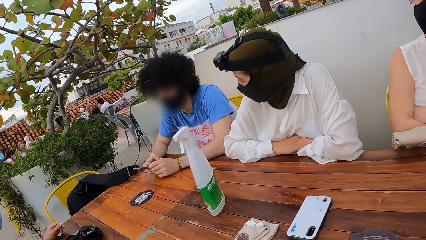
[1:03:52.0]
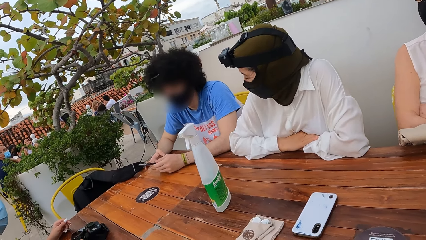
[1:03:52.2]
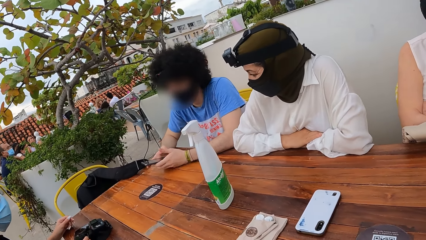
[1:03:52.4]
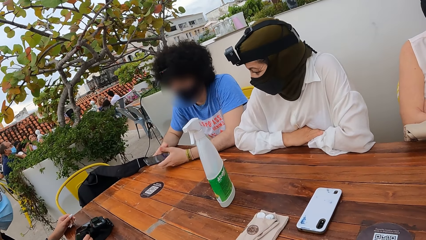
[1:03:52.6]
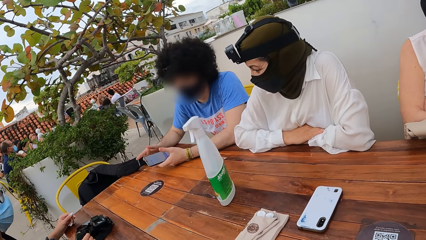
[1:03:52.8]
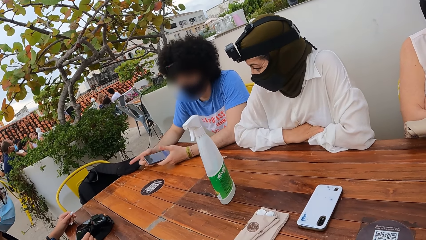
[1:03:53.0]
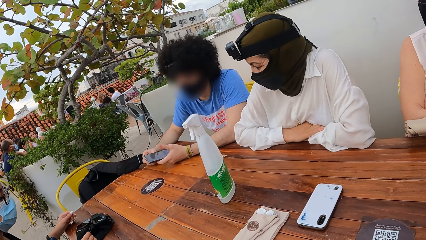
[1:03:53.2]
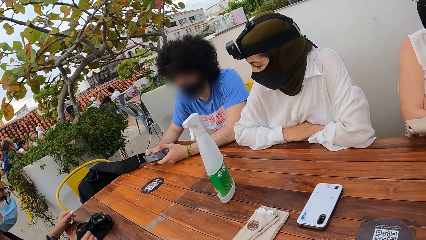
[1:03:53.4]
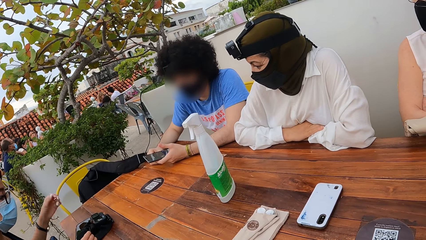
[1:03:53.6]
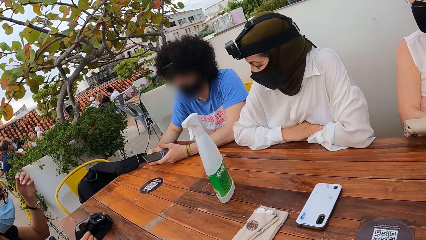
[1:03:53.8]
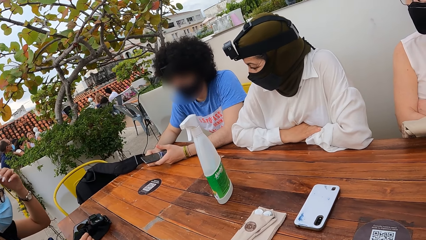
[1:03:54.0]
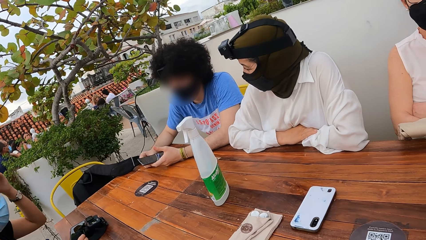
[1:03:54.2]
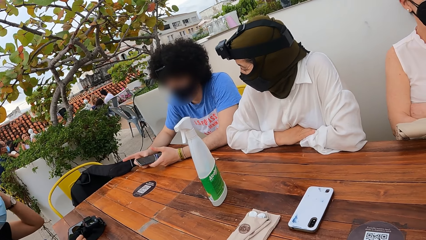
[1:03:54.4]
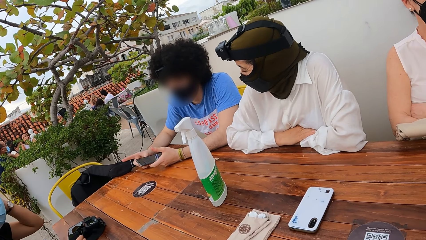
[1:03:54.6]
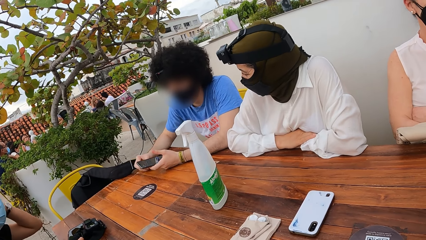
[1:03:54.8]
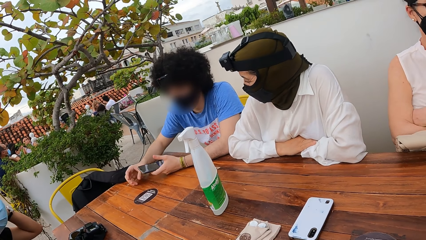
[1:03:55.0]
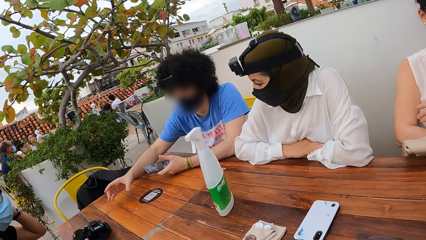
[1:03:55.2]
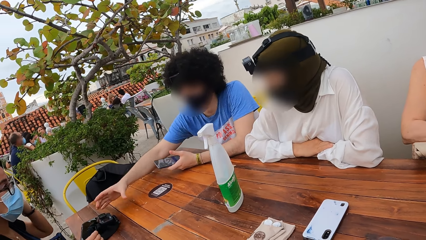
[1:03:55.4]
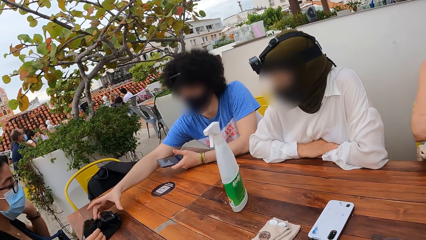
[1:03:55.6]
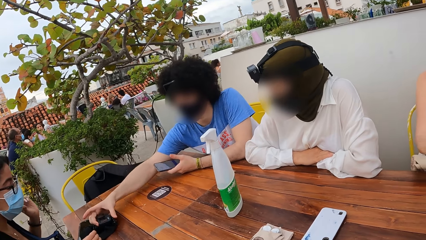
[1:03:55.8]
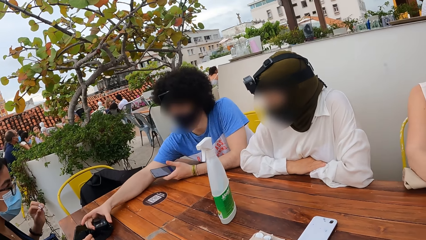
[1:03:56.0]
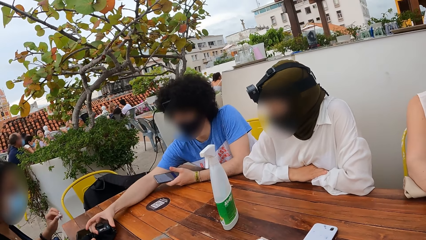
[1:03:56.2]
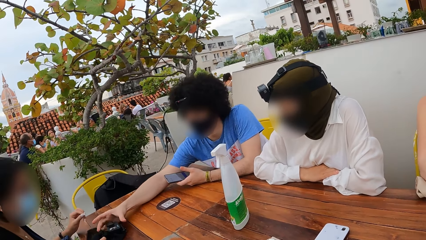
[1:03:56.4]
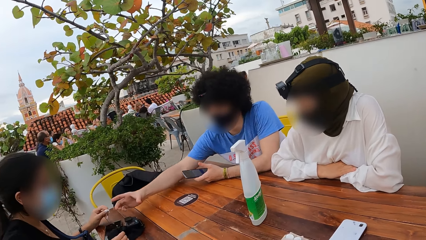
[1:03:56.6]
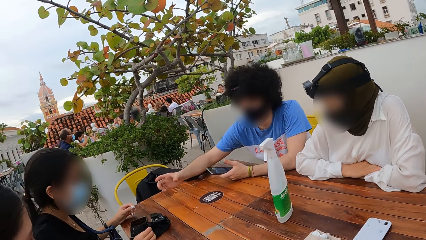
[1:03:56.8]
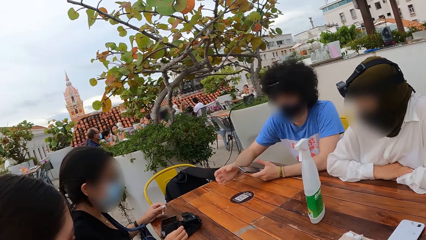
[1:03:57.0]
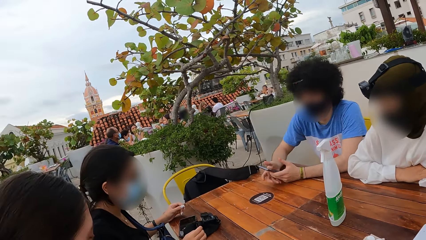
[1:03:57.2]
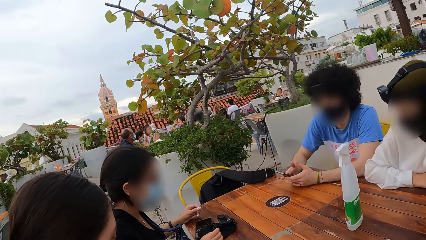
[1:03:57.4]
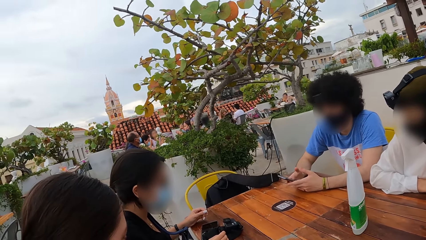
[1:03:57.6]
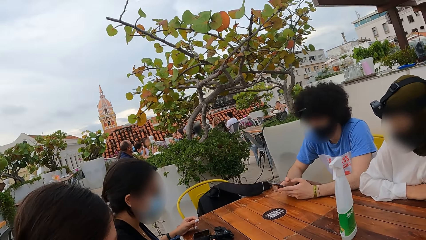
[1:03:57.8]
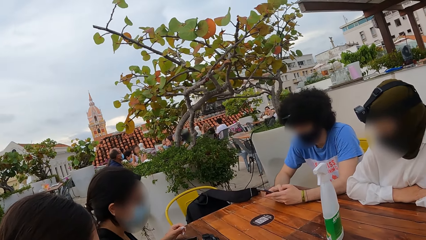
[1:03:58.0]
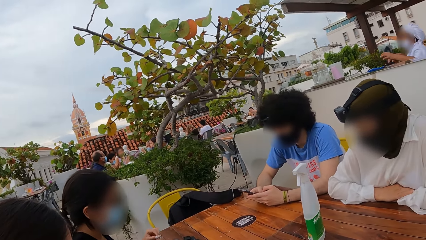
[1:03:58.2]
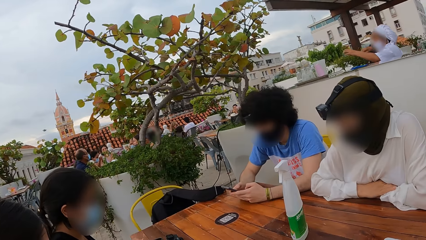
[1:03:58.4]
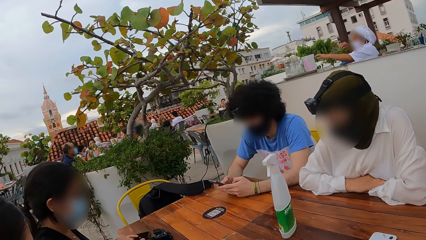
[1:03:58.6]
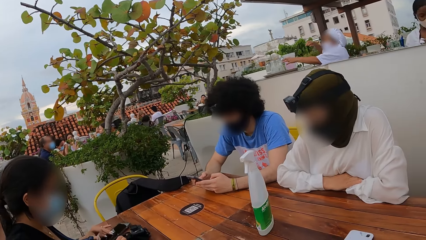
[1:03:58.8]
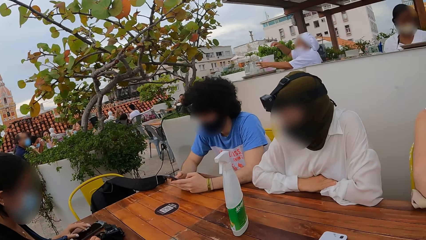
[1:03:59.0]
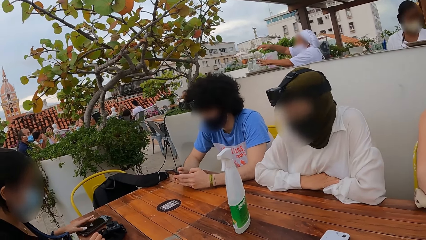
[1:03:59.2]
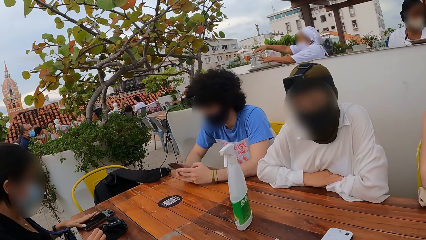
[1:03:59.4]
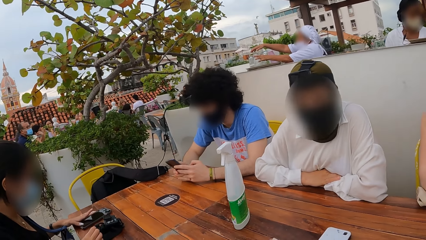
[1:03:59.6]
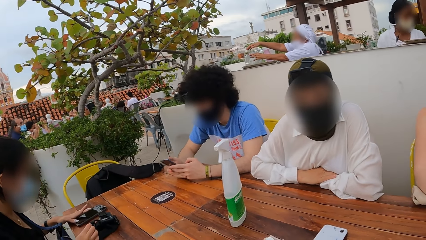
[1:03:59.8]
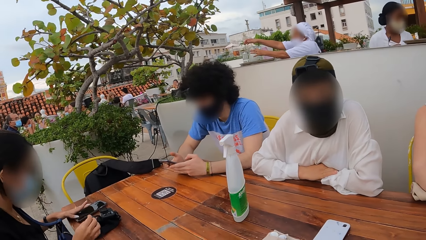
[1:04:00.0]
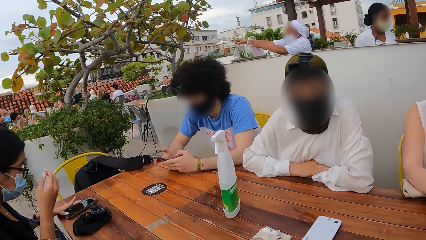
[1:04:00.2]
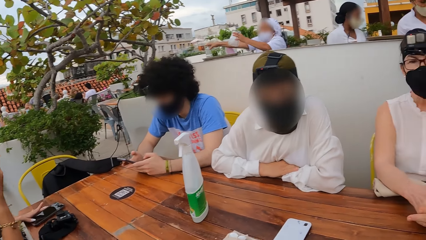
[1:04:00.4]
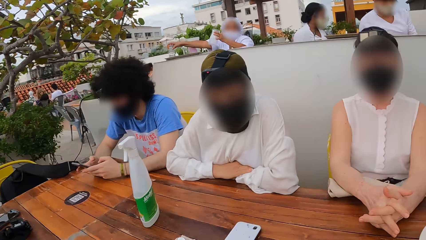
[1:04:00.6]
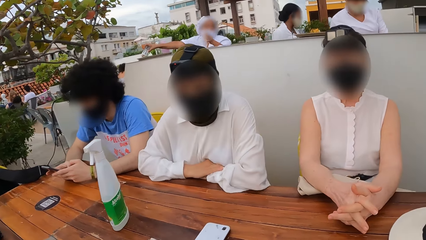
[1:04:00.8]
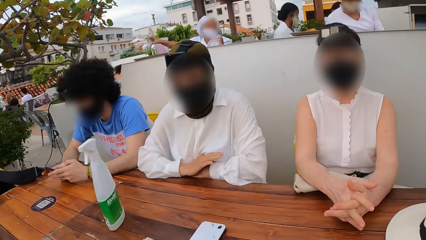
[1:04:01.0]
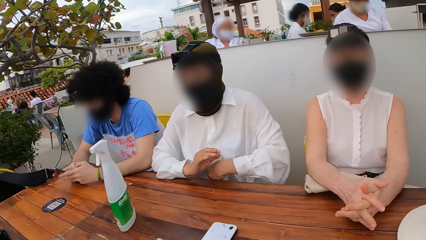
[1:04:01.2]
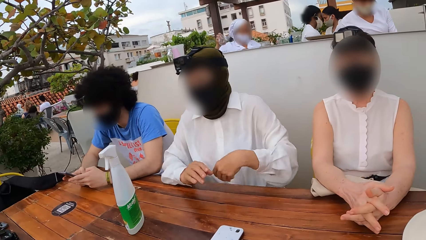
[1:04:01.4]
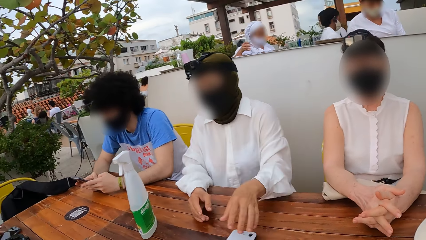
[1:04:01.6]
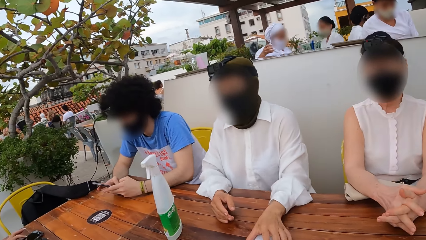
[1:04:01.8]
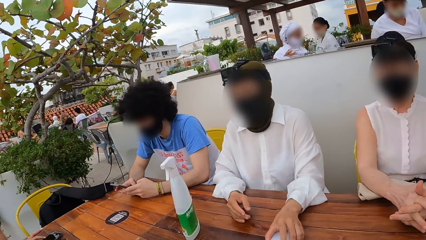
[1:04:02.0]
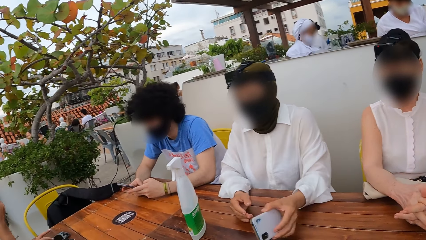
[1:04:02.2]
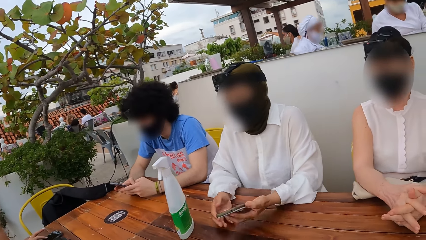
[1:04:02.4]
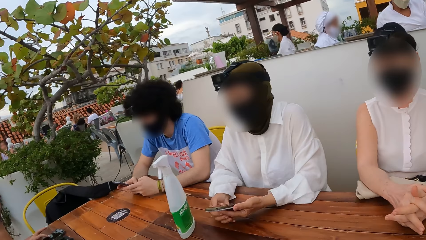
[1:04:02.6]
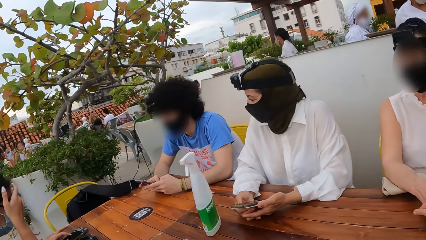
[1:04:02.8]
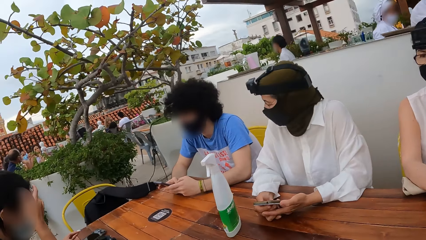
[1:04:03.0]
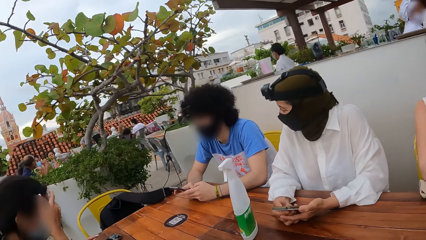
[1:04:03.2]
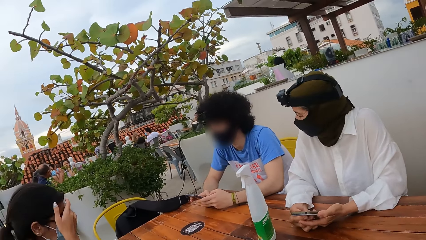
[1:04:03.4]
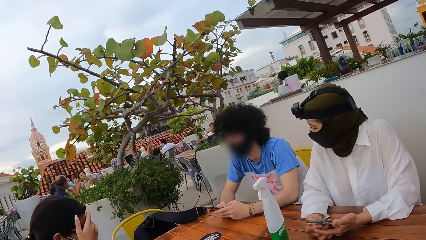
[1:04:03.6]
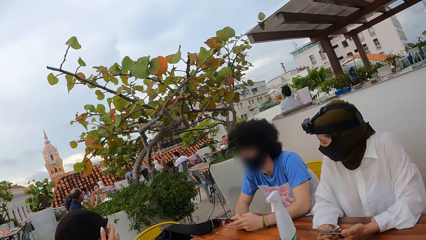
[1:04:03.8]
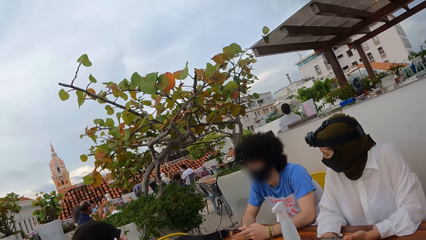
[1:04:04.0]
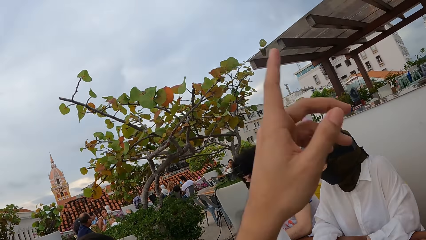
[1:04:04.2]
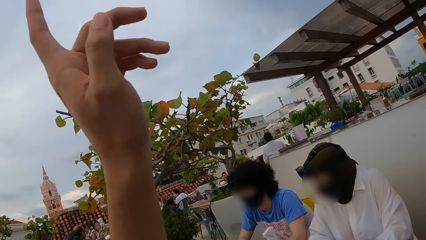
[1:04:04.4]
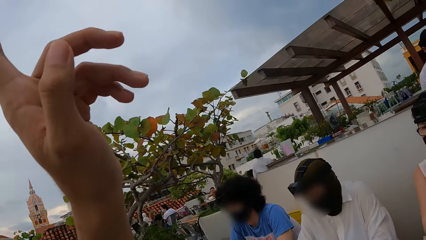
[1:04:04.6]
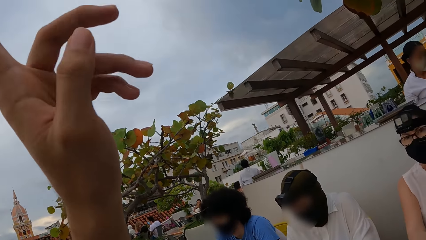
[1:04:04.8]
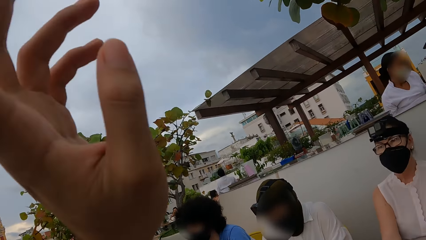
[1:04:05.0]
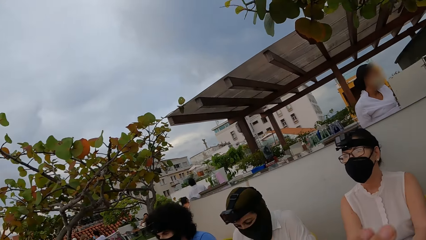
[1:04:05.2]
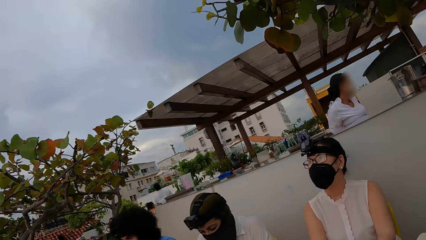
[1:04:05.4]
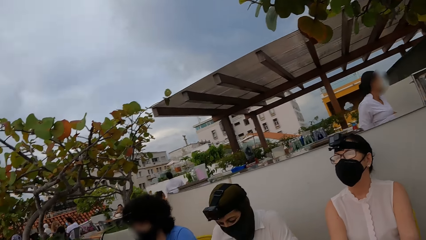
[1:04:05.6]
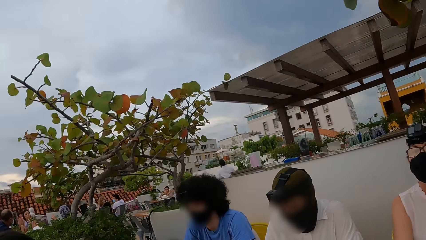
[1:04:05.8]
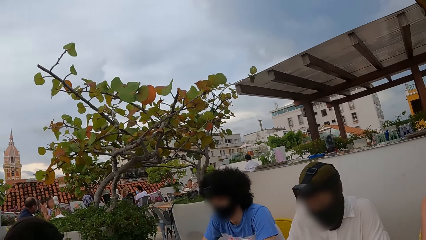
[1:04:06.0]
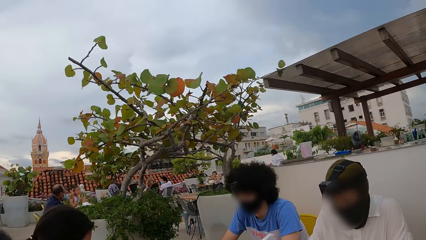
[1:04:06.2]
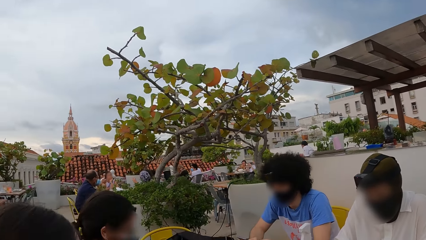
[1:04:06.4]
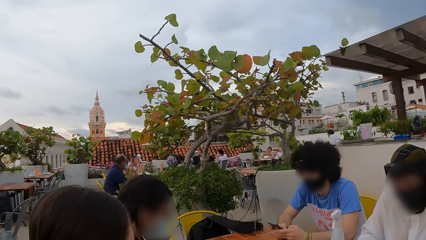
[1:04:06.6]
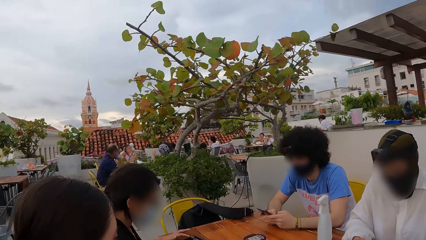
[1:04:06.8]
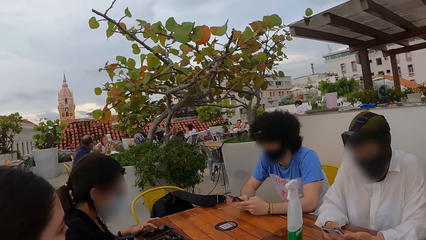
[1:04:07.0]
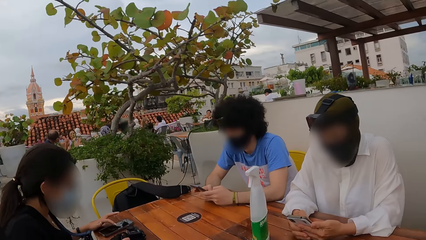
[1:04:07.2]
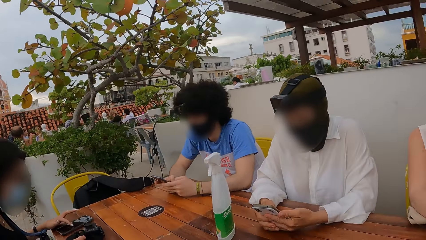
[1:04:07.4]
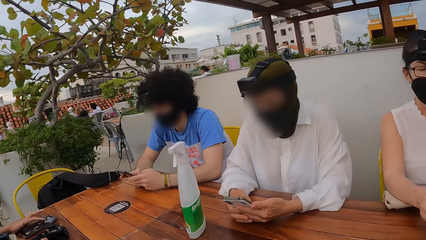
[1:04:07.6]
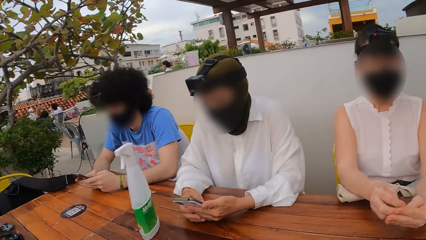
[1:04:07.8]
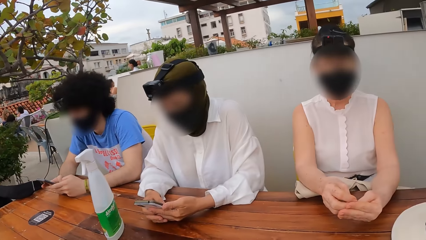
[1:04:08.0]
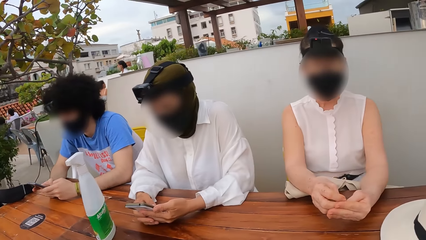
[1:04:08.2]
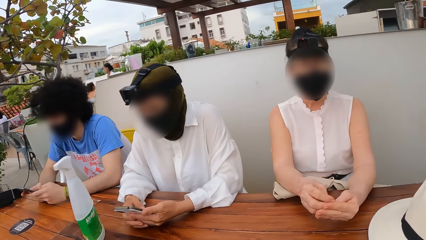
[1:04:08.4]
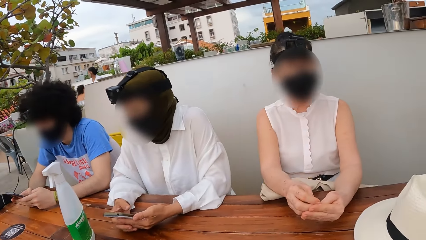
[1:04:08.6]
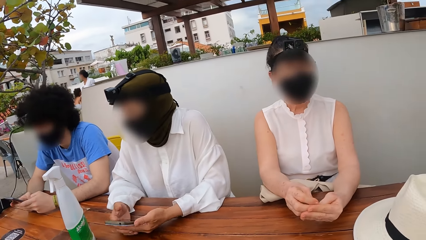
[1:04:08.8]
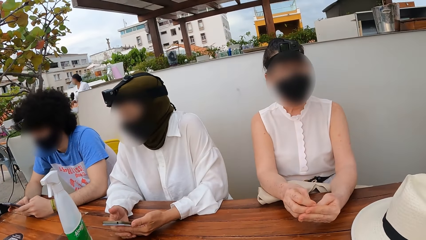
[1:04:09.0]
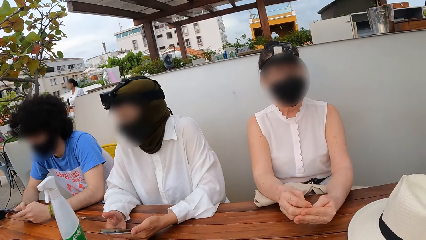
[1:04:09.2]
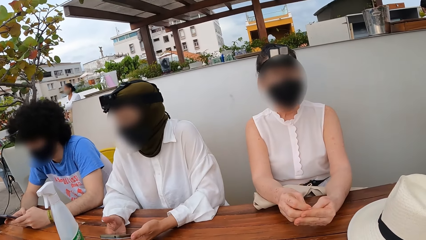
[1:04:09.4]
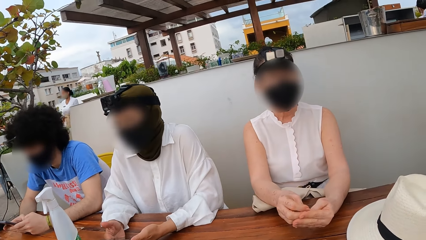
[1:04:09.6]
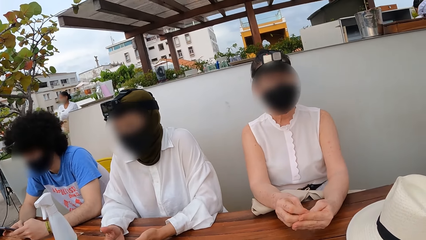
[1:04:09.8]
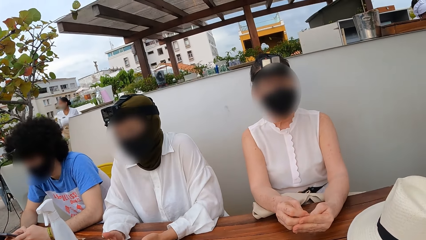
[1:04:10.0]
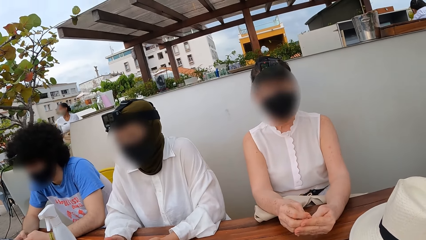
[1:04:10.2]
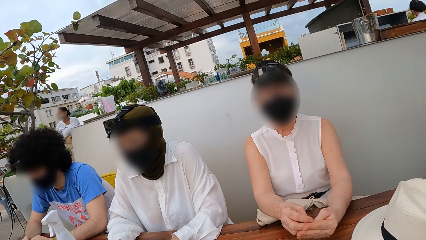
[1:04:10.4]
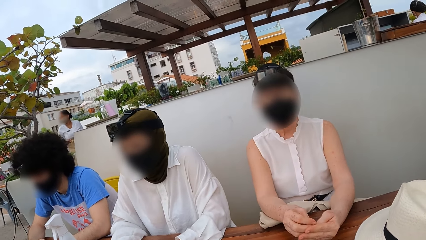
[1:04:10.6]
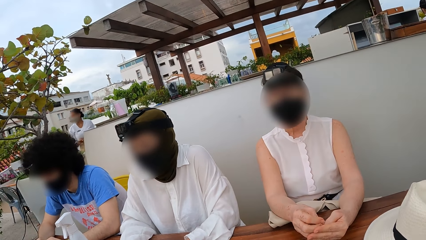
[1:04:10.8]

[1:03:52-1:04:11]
A person operates the phone in his hands. He operates the camera on the table, and operates the phone in his hands. Another person picks up the phone from the table. The camera wearer raises his hand. He looks around. He looks at the two people and a third person.
